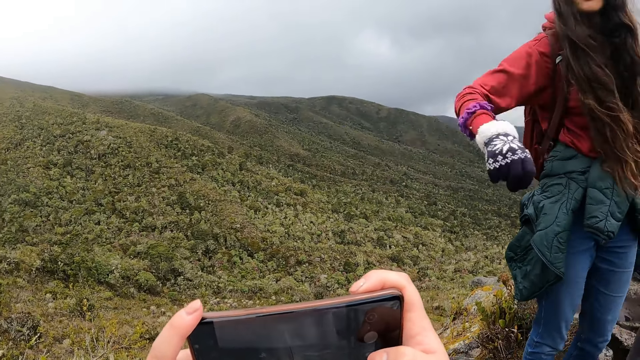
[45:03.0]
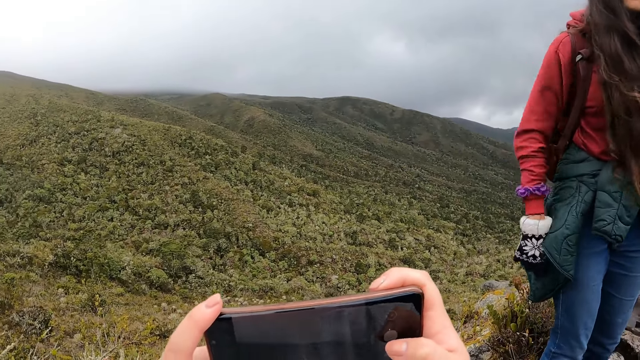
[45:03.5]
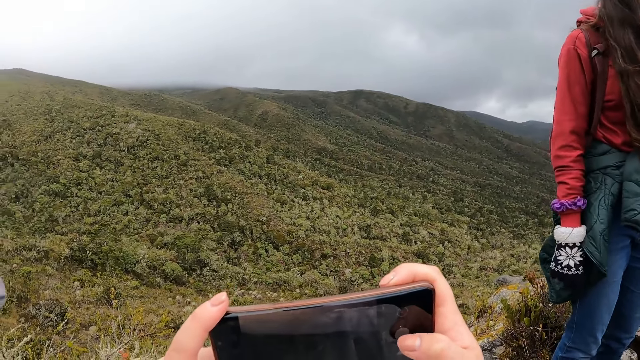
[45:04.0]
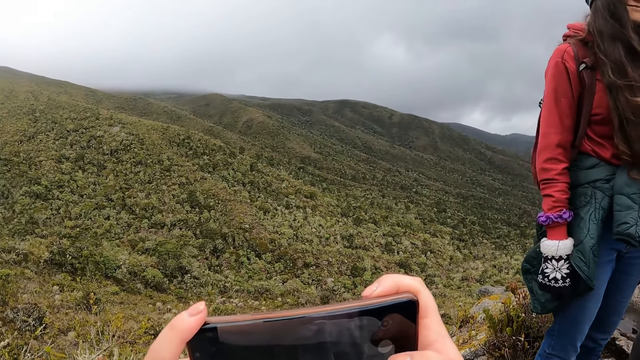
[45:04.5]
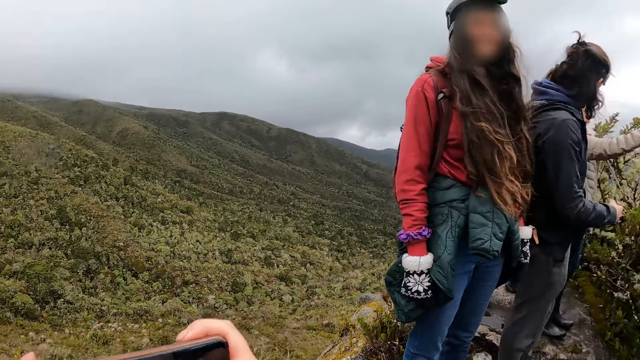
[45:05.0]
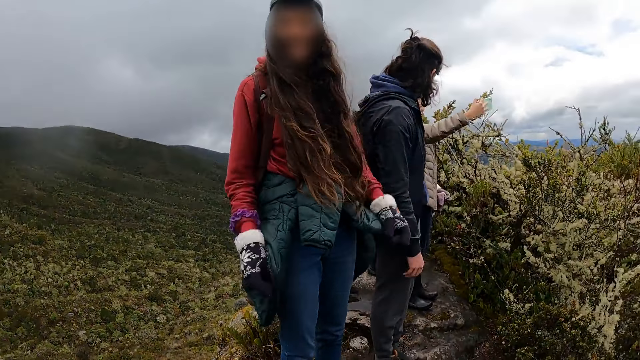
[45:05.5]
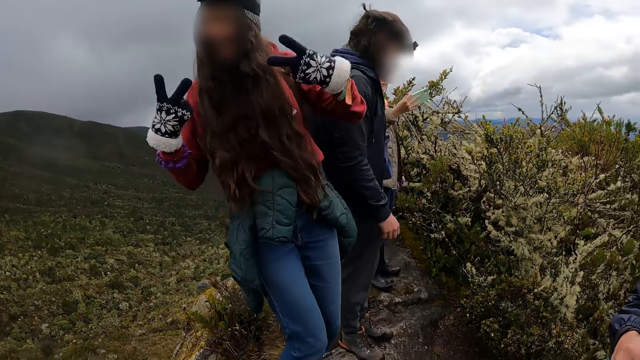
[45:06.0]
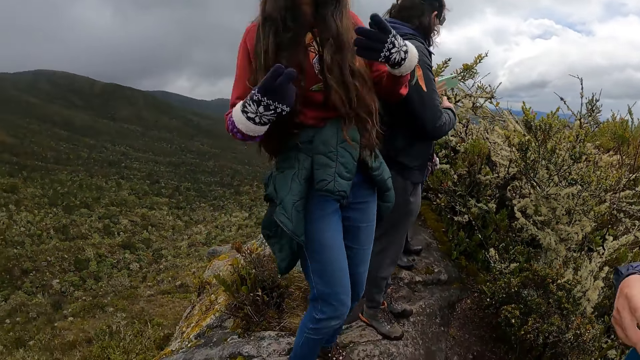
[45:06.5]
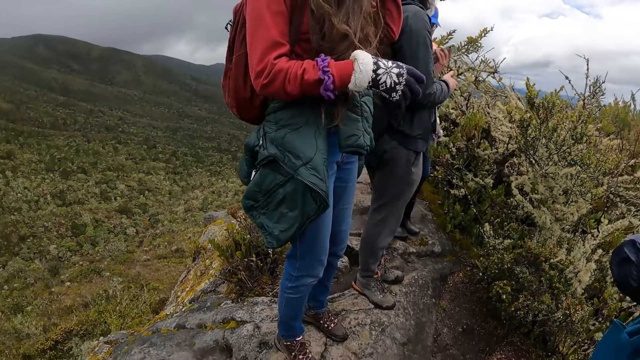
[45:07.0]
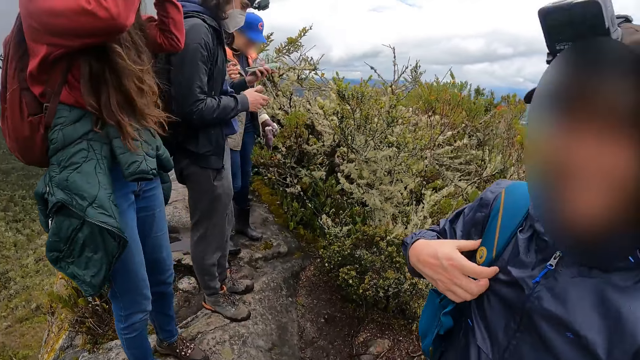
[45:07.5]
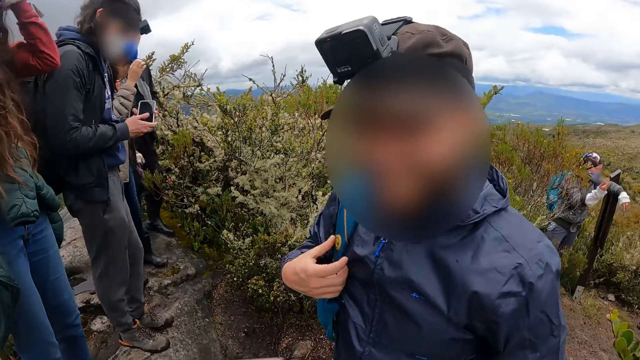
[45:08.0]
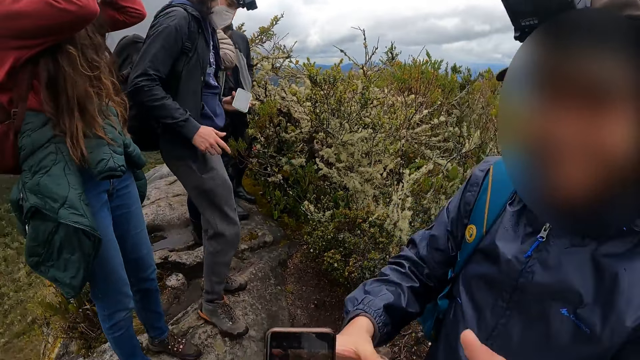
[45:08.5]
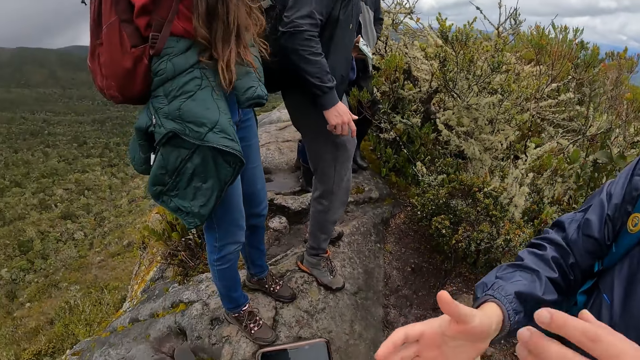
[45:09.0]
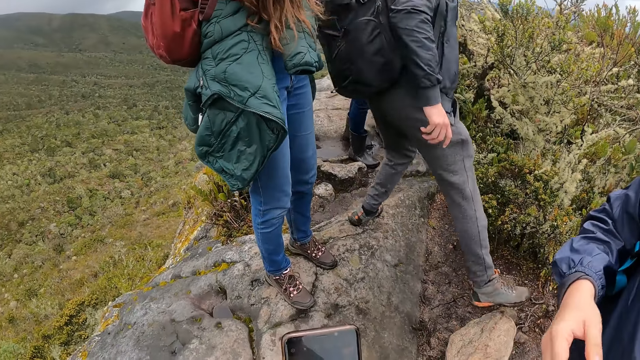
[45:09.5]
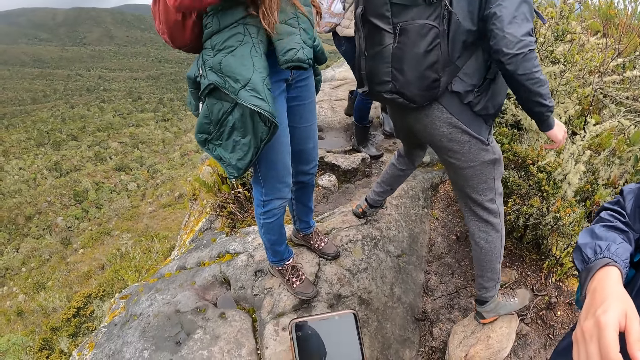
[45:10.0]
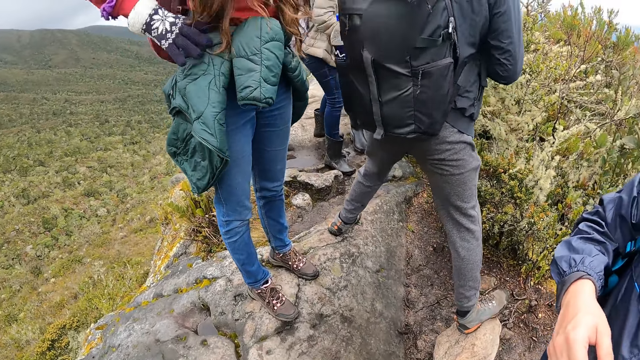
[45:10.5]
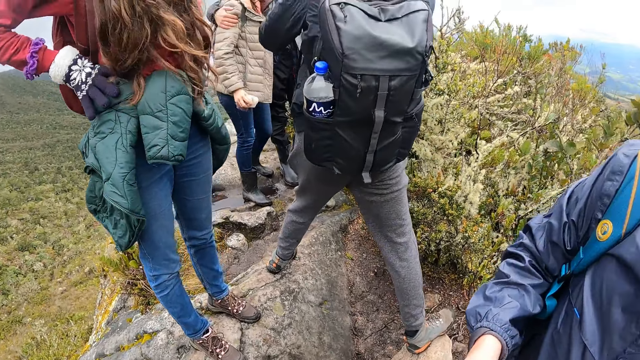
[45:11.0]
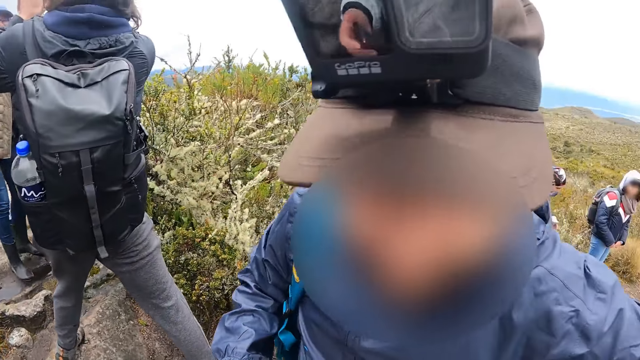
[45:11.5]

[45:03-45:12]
The camera wearer interacts with a woman. They interact with a man. They pick up the phone.

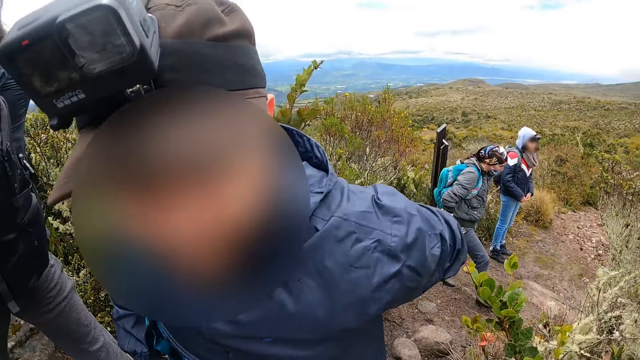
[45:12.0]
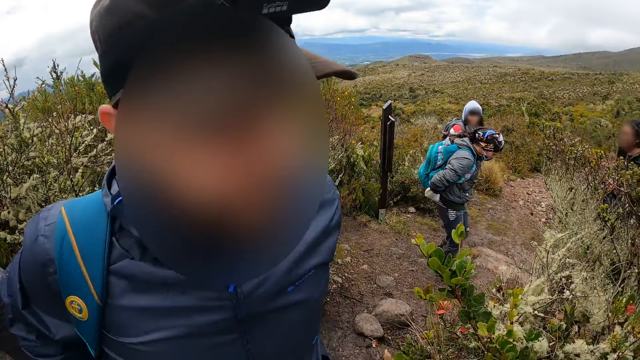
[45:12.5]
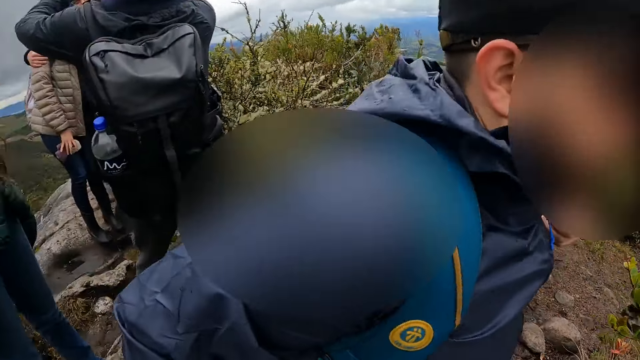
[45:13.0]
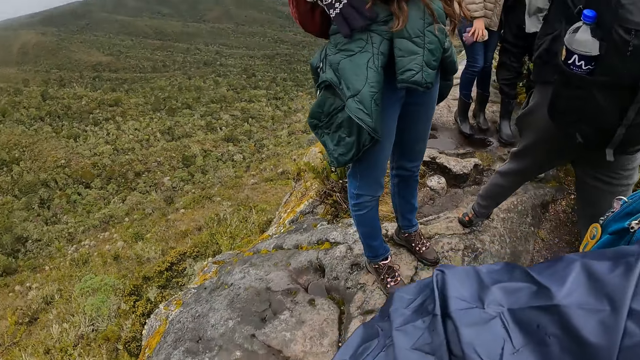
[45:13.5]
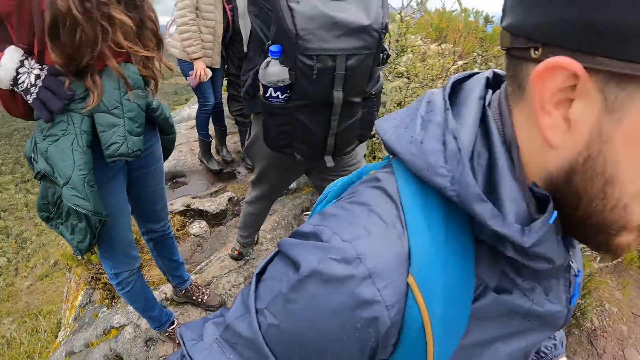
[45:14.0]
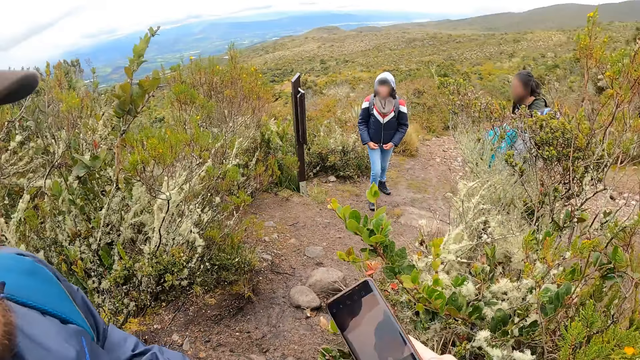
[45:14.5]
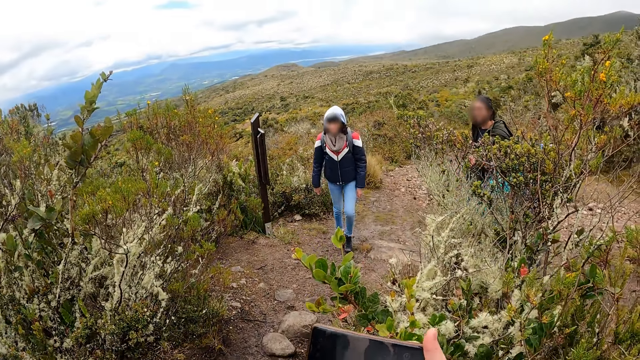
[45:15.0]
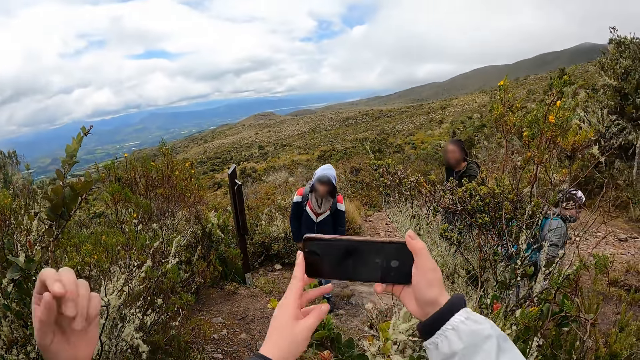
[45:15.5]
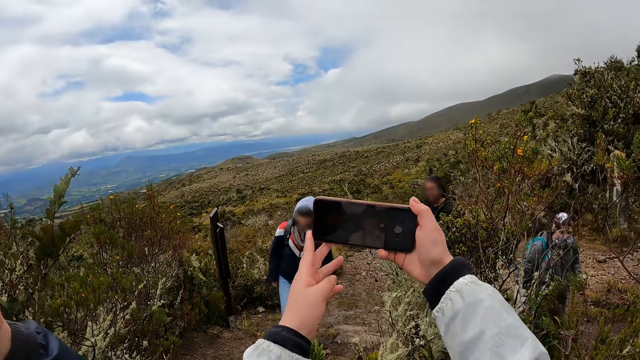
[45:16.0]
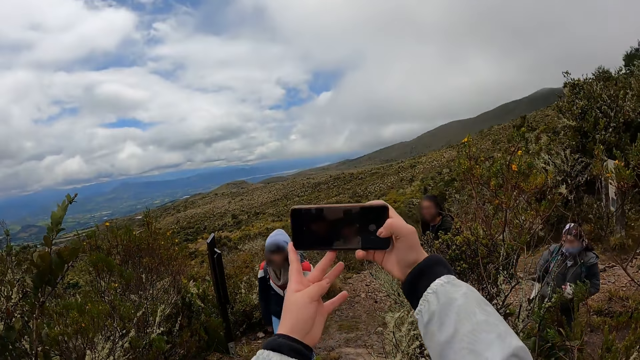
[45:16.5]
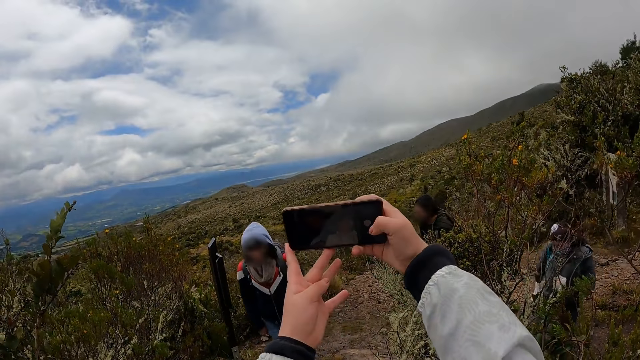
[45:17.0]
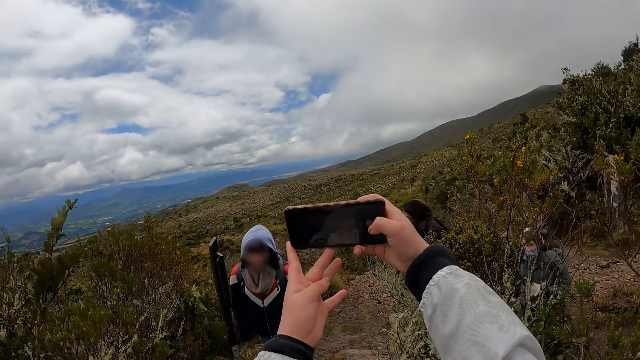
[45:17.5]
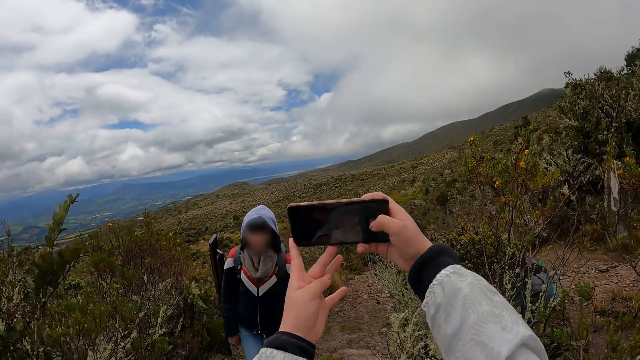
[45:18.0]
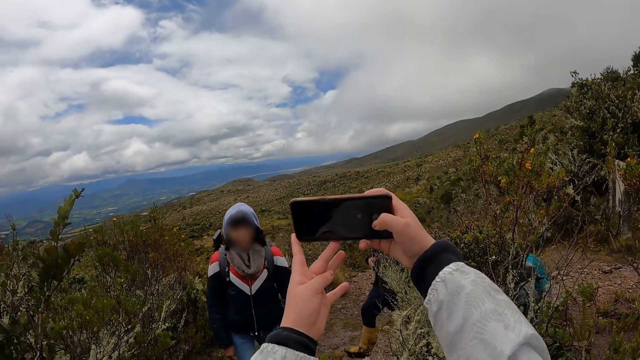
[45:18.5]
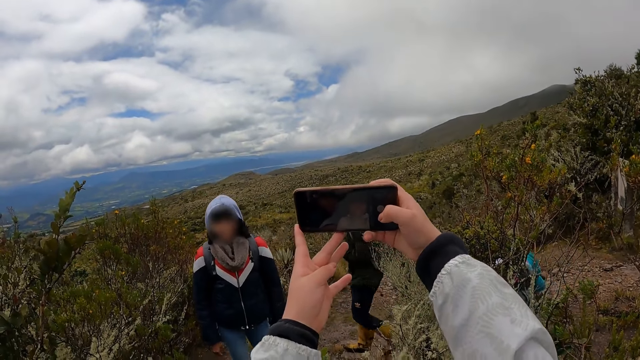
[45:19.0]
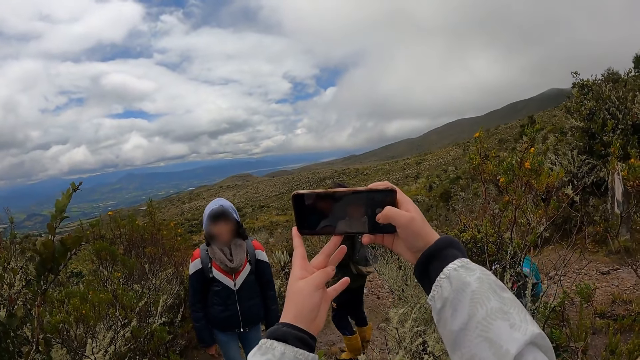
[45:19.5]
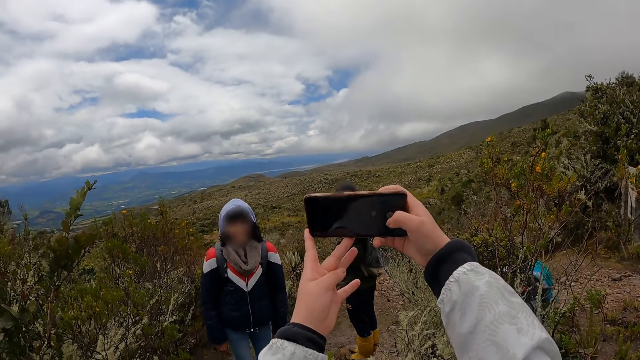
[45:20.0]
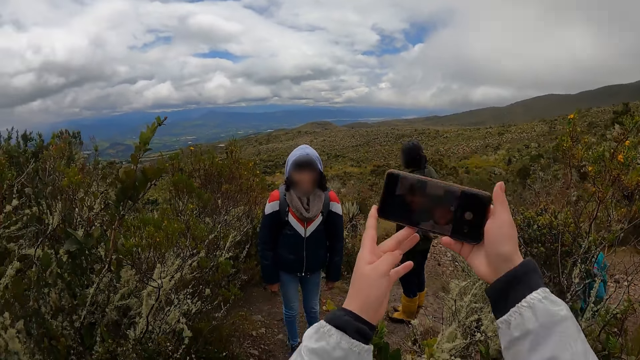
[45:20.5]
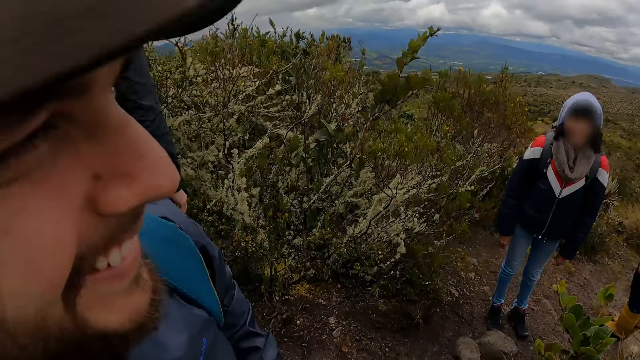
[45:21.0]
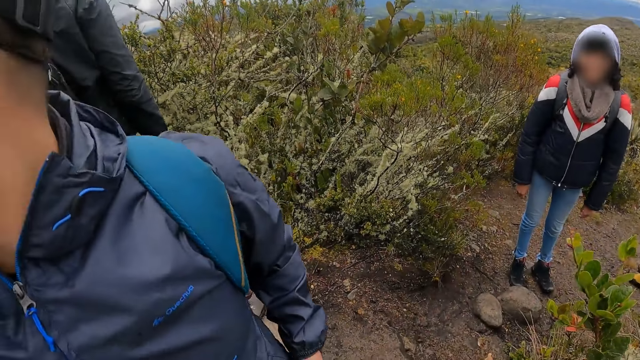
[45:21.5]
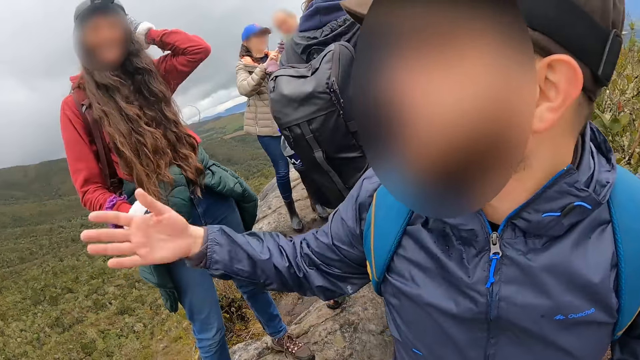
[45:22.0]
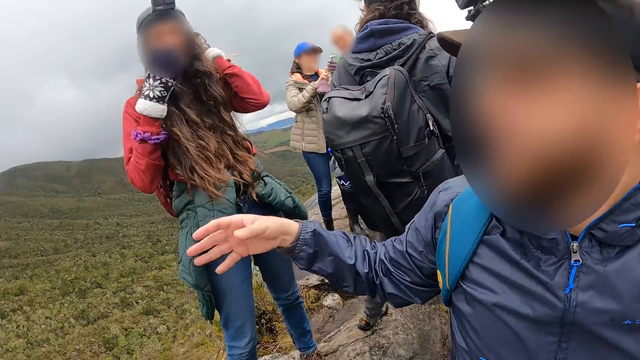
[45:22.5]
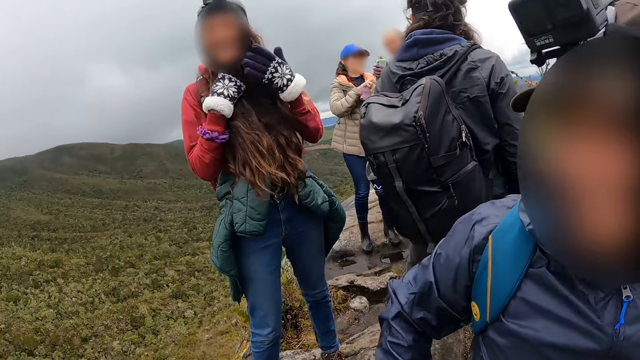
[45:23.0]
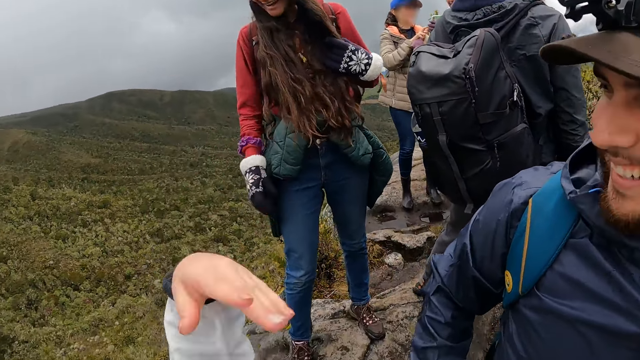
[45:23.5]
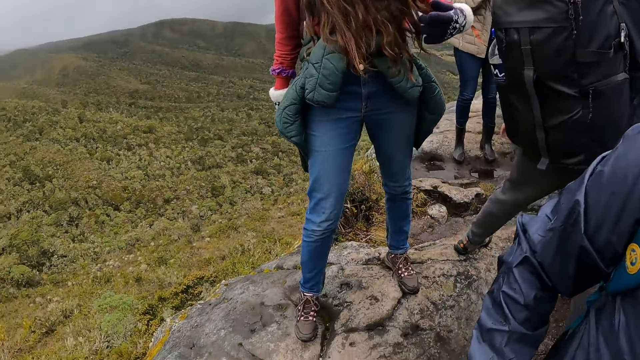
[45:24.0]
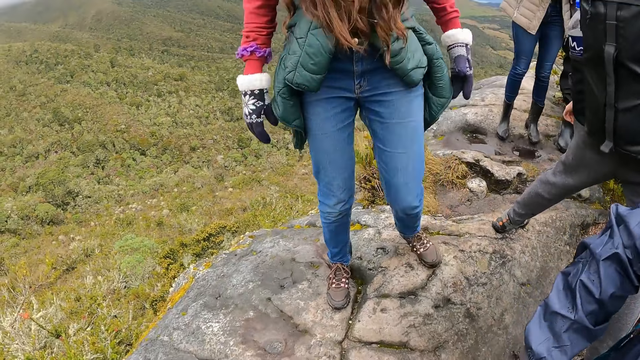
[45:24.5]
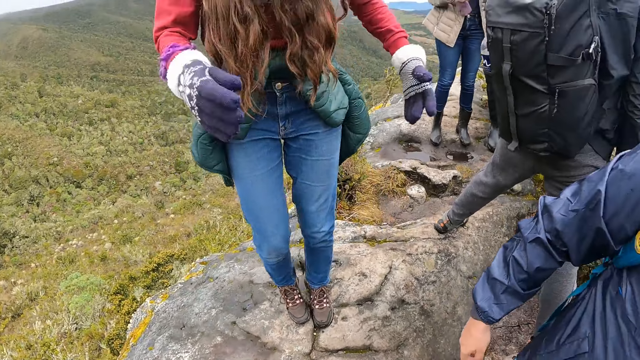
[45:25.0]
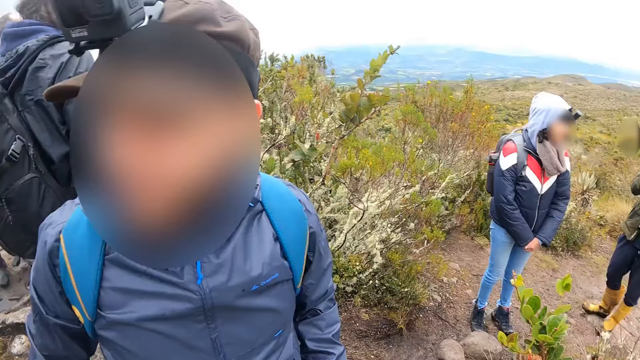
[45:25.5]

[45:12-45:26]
The camera wearer looks around. He takes a selfie with a man with a phone in his right hand. The man makes gestures. The man interacts with the camera wearer. A woman operates the phone with her right hand. Another woman interacts with the camera wearer and the man. The camera wearer interacts with the other woman.
